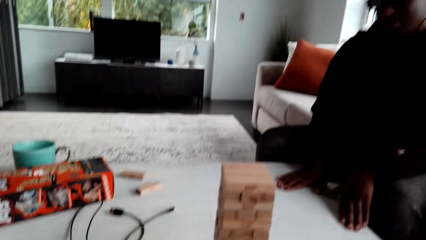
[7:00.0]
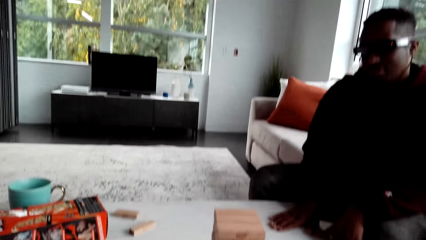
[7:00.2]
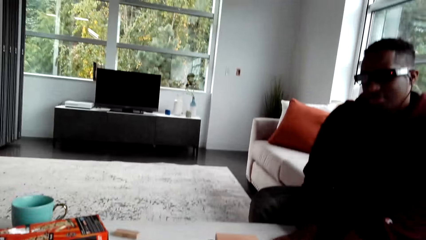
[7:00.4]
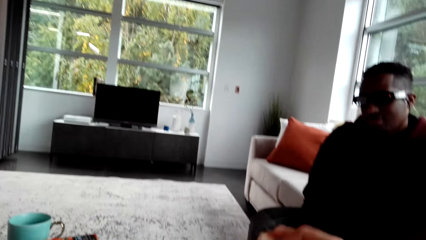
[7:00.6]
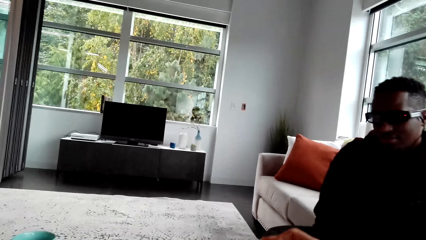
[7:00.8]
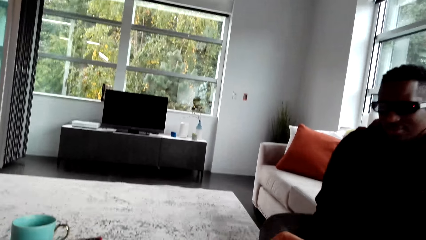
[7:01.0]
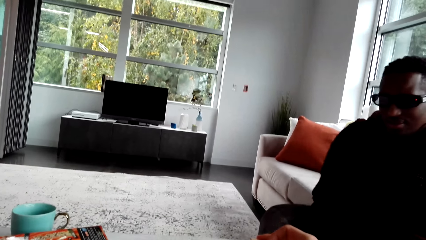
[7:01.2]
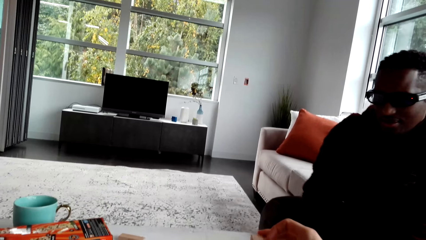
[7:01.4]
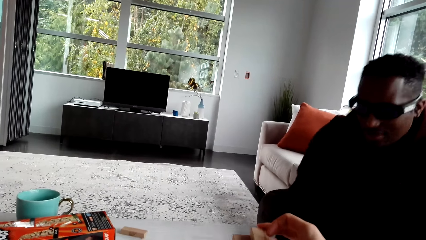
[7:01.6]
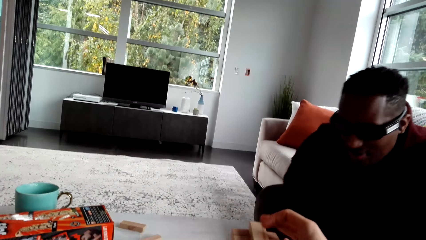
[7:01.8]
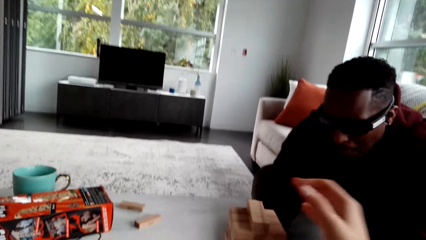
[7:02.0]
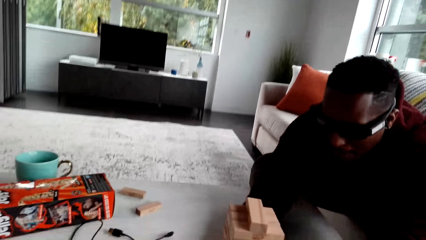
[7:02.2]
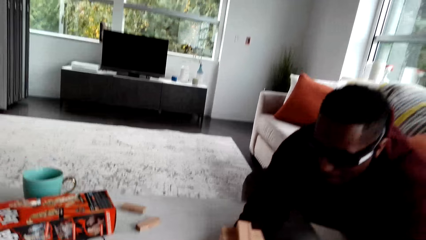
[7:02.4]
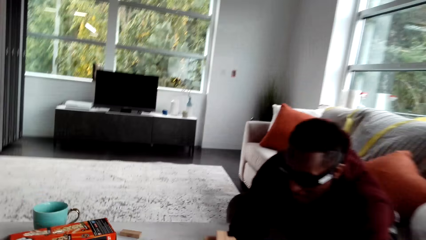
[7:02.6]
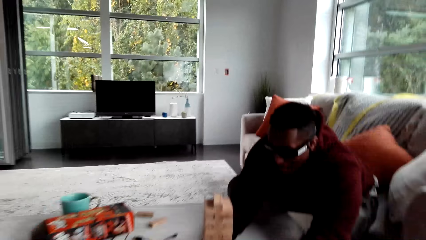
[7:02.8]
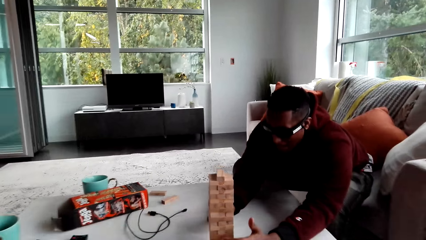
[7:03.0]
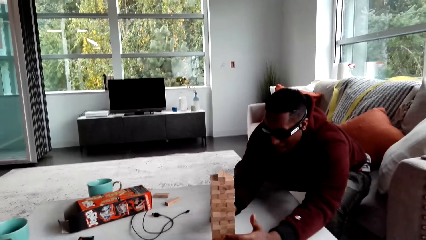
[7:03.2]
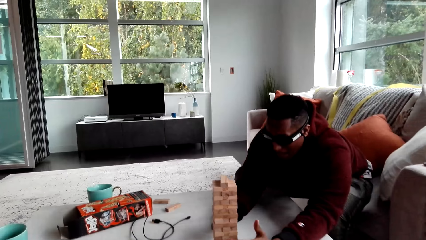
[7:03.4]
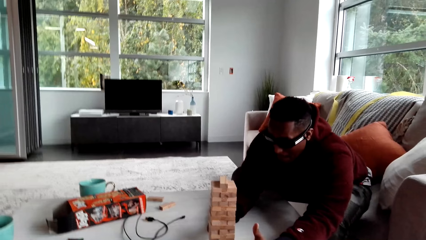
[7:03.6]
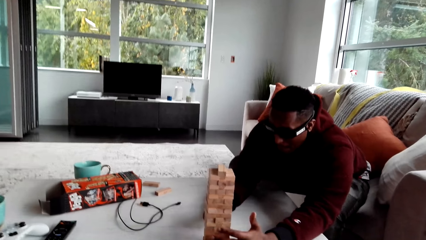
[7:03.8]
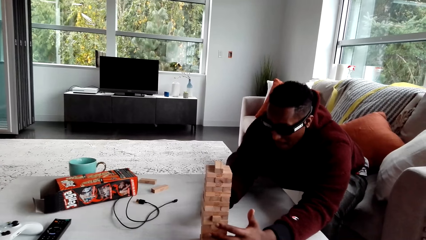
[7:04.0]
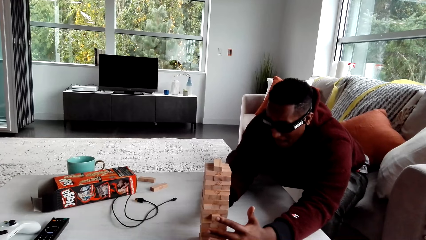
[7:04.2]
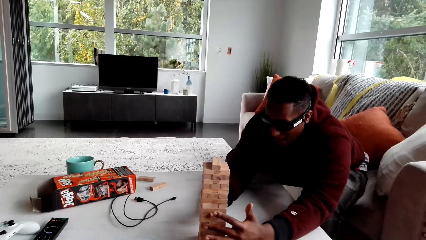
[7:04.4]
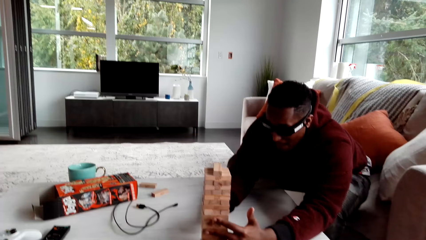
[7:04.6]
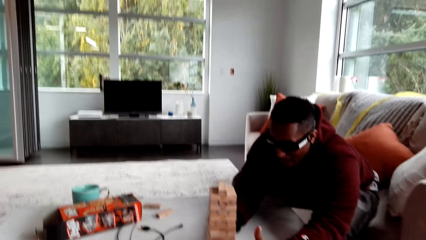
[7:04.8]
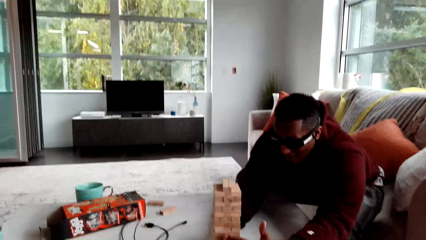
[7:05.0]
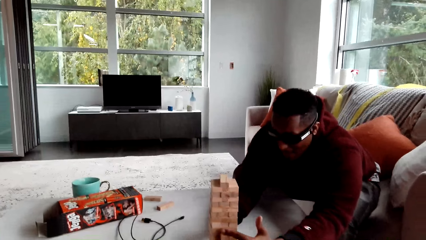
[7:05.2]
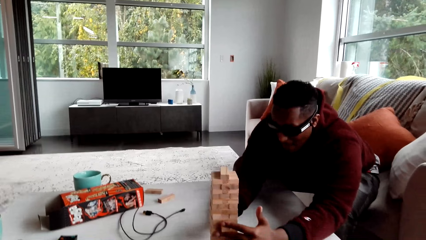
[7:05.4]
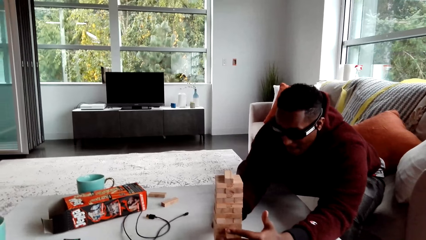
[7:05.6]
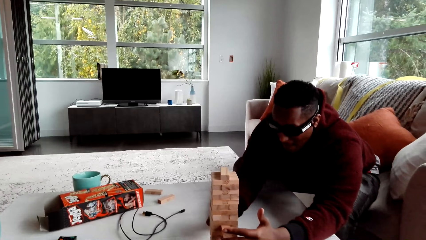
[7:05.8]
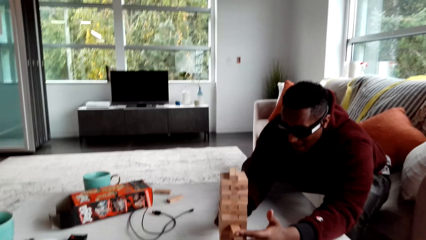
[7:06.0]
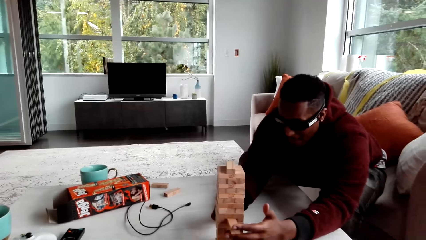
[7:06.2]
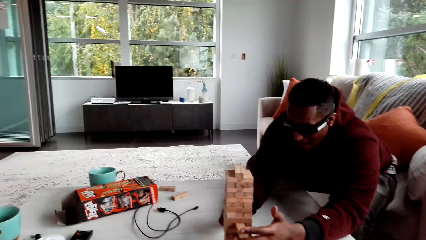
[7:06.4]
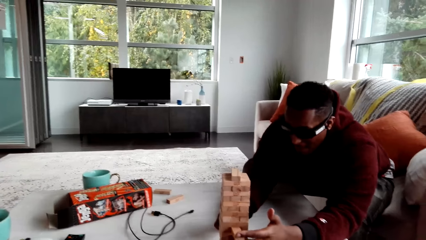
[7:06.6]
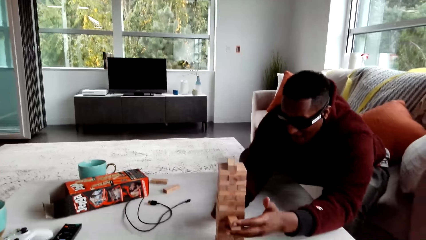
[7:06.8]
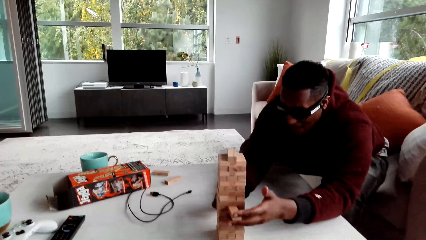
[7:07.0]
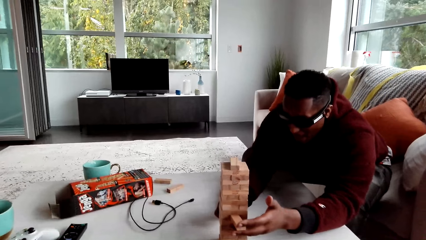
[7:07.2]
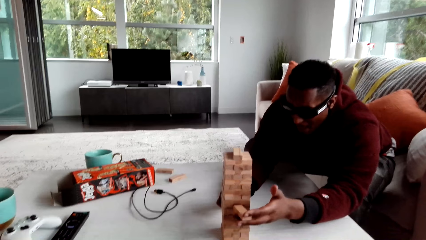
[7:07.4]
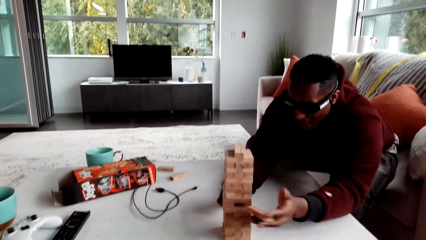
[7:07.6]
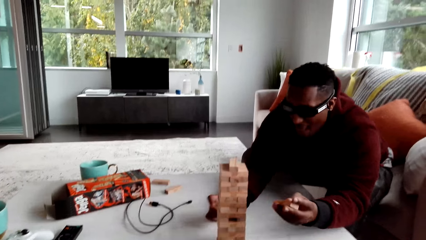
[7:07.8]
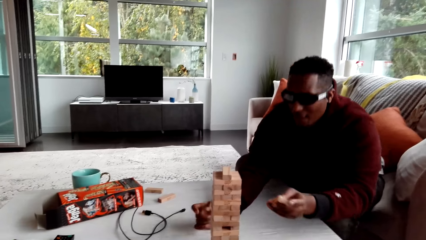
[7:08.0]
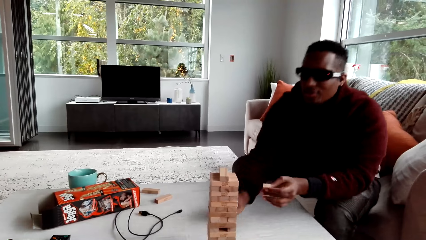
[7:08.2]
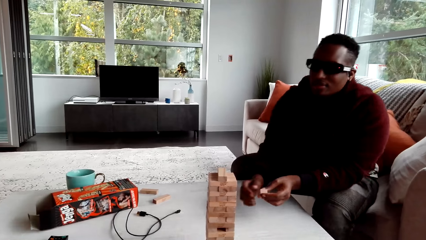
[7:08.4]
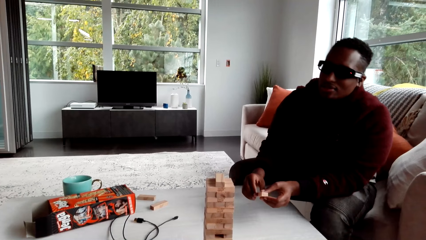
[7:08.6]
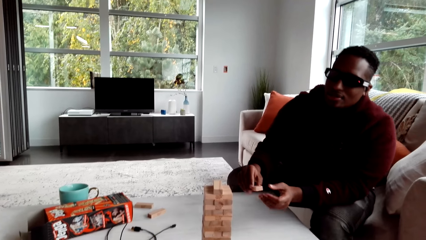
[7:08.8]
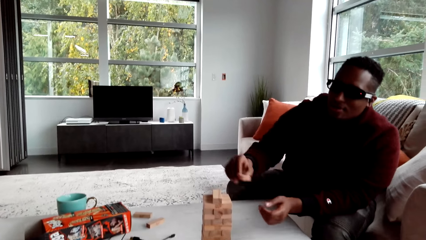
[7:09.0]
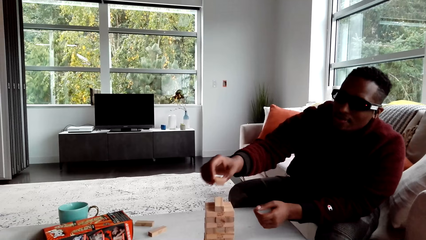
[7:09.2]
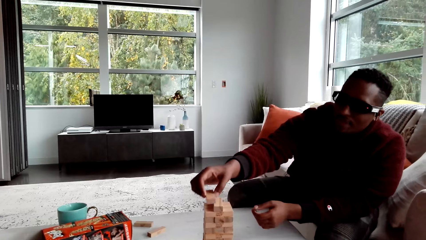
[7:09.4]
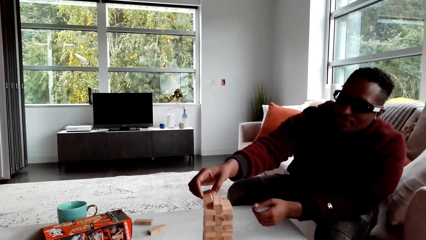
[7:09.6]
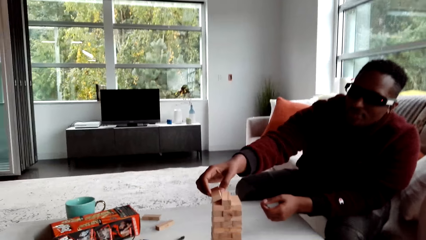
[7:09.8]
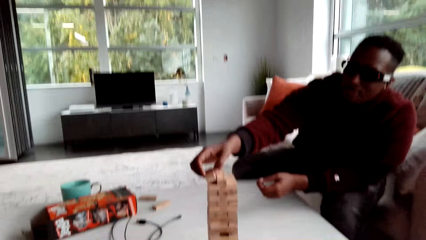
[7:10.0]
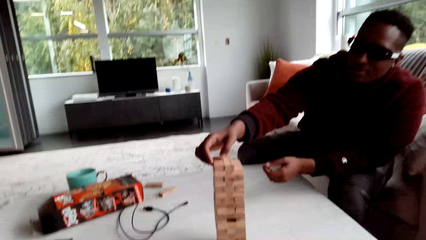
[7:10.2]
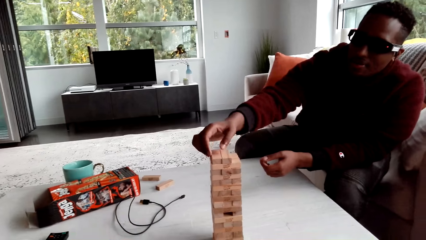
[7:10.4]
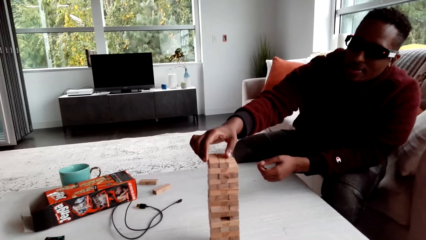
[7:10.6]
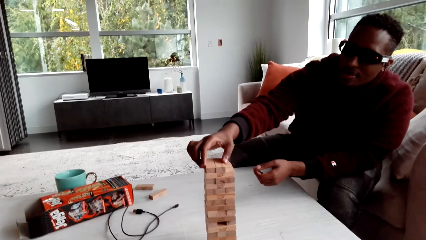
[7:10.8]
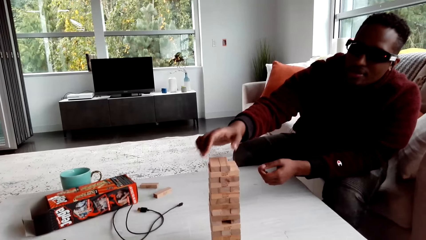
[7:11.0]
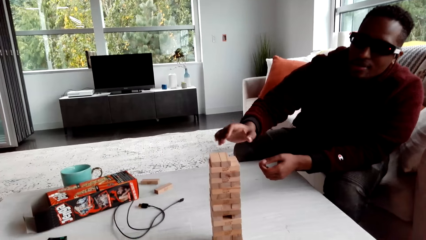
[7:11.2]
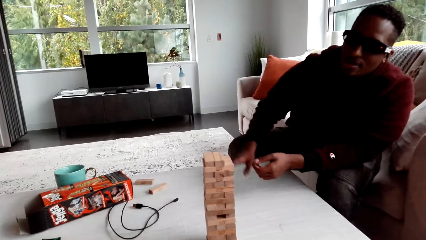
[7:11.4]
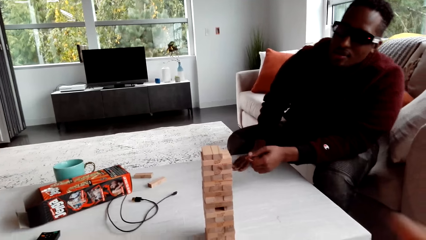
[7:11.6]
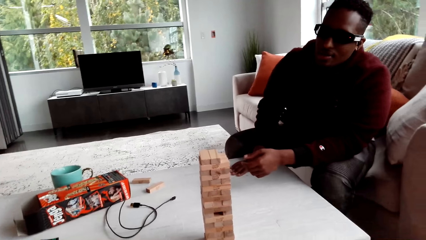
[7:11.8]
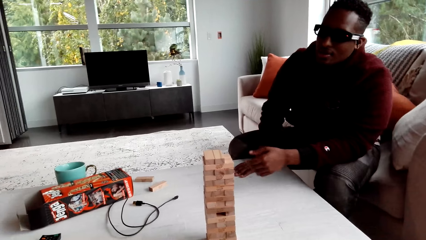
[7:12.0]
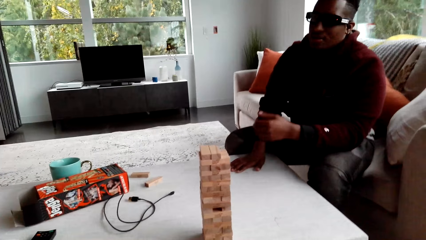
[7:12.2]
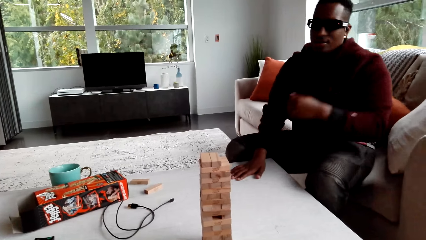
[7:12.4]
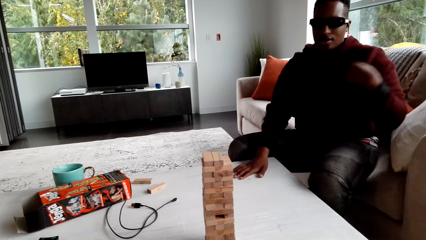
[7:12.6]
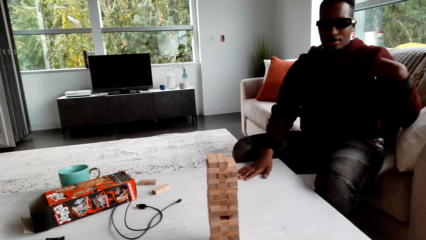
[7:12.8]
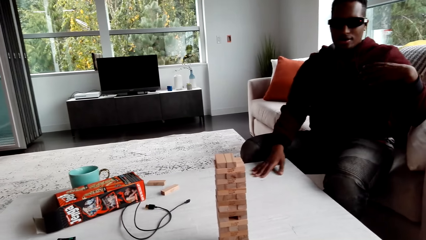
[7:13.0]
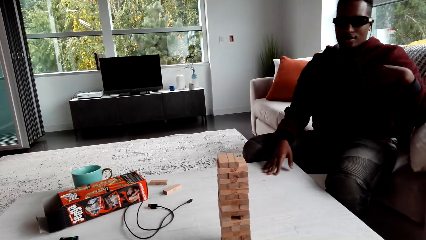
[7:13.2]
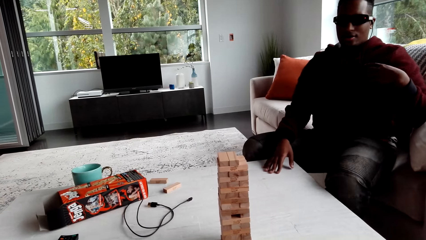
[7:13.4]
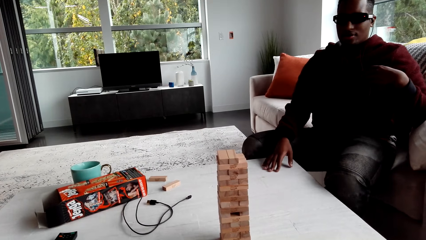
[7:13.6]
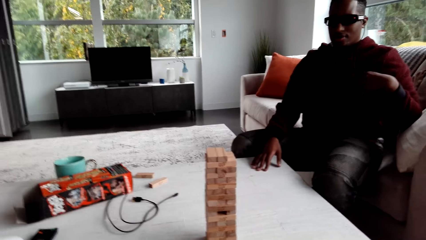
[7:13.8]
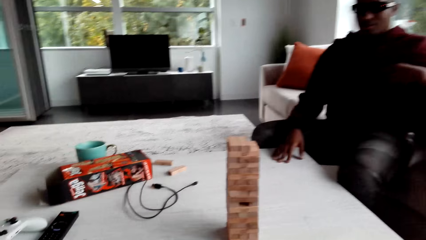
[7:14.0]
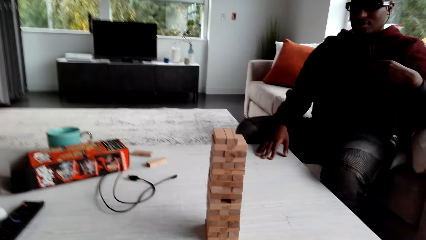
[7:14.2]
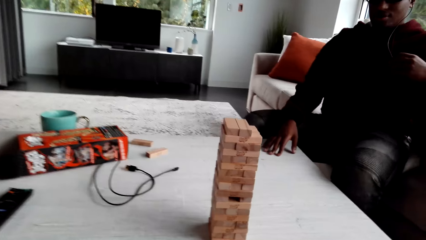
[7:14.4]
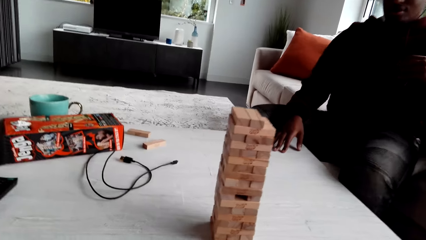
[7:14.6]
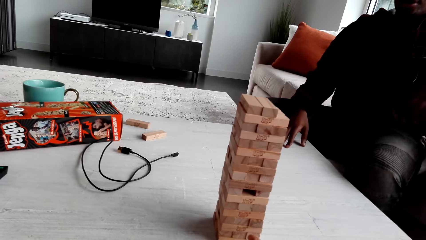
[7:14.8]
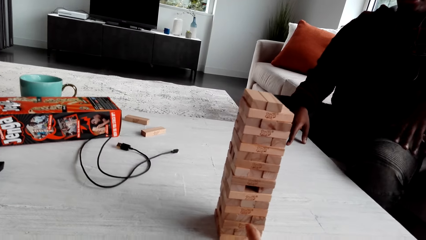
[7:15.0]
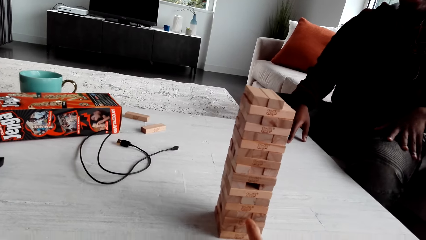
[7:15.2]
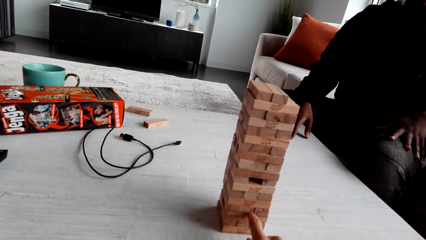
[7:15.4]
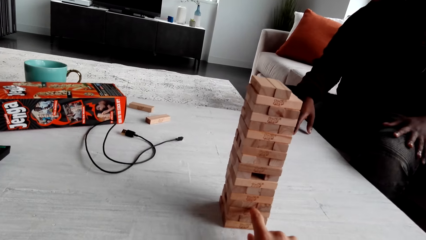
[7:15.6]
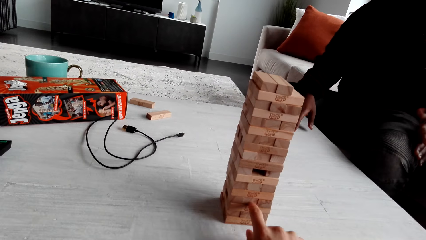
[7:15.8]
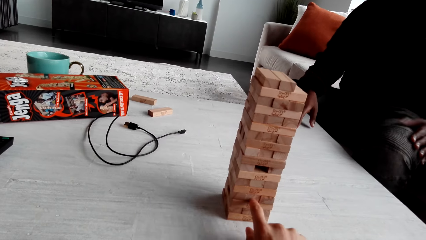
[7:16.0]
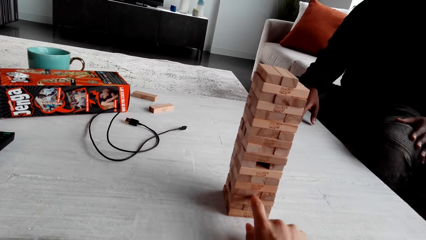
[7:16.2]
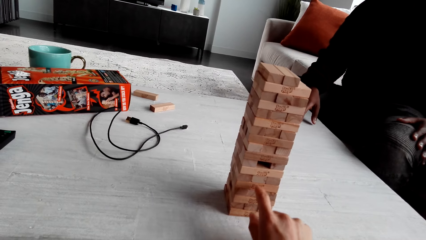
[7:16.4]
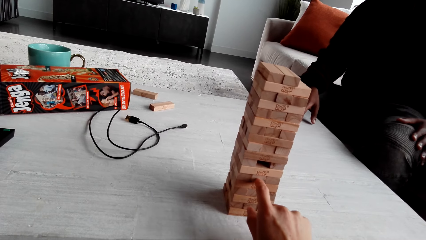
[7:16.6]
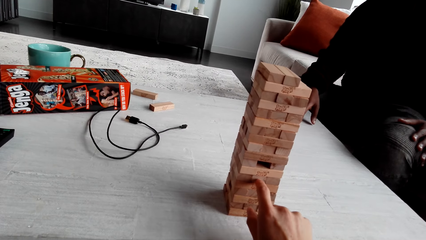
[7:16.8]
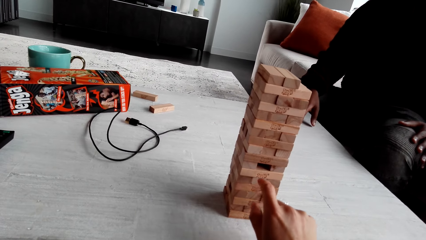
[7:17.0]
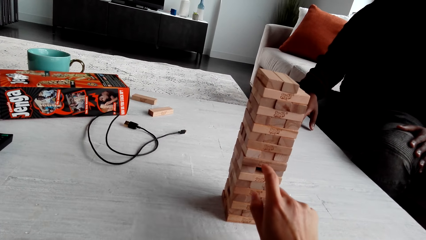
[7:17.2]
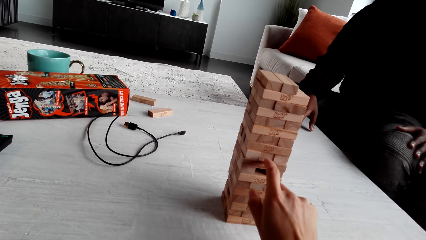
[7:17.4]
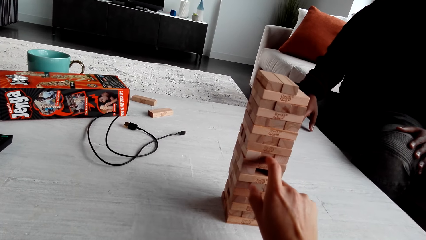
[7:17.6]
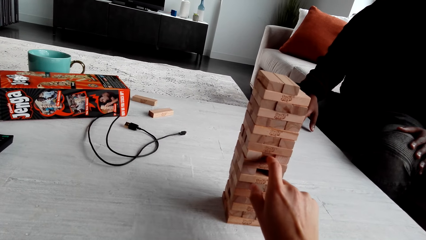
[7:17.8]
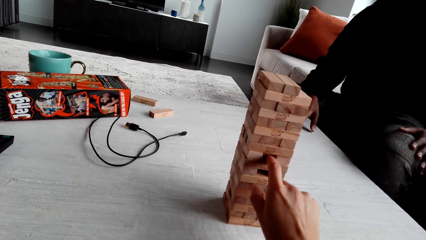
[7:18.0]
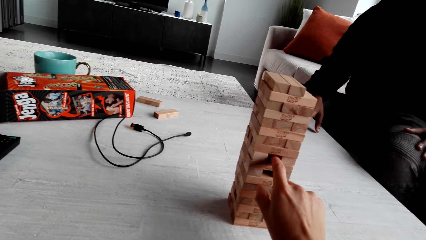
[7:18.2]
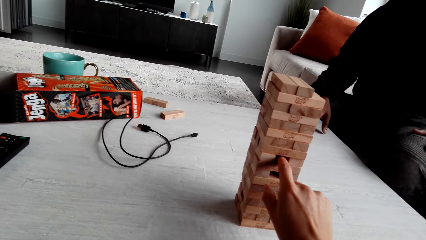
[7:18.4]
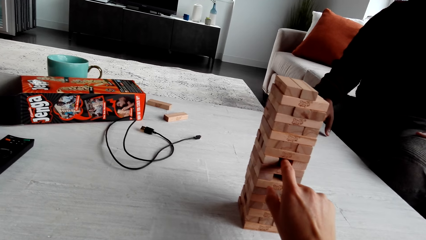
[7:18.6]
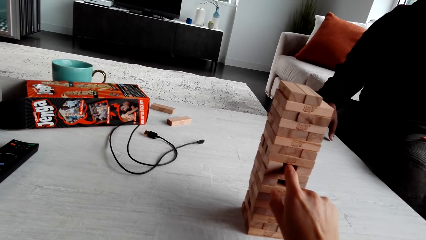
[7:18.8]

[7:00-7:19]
The camera wearer plays the jenga game. A man plays the jenga game. The man plays the jenga game. The camera wearer dialogues with the man. The man touches his sweater. The camera wearer plays the jenga game.
